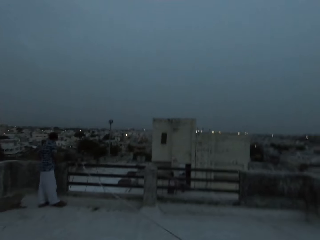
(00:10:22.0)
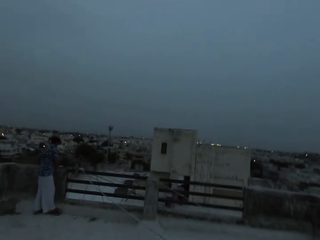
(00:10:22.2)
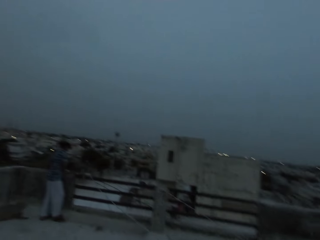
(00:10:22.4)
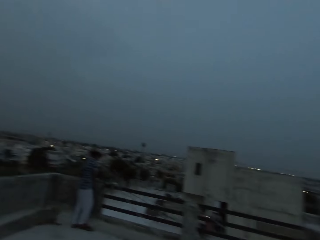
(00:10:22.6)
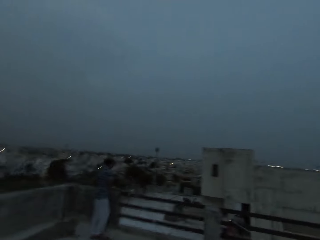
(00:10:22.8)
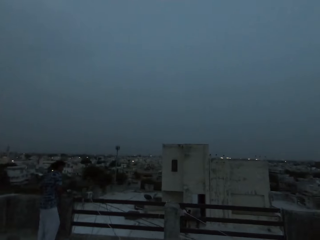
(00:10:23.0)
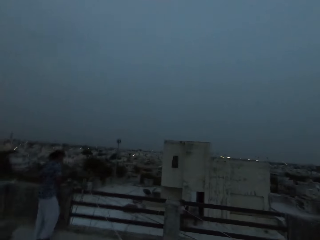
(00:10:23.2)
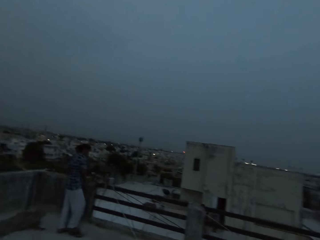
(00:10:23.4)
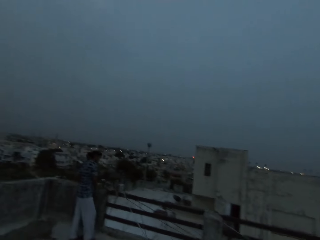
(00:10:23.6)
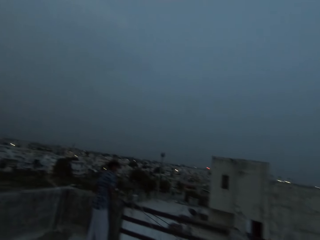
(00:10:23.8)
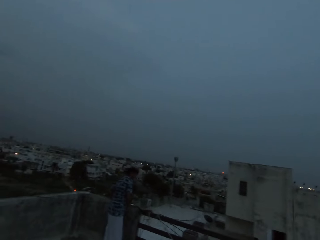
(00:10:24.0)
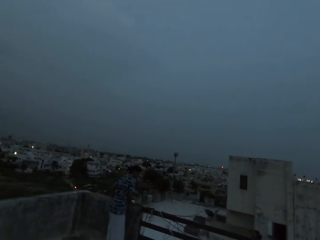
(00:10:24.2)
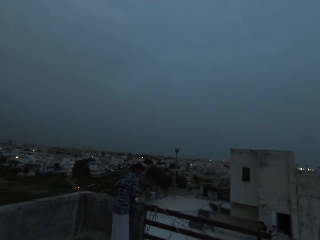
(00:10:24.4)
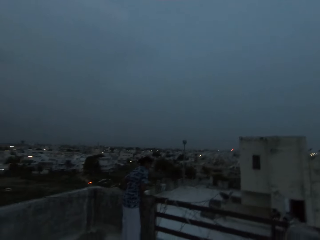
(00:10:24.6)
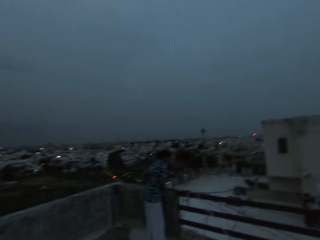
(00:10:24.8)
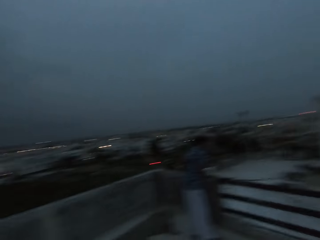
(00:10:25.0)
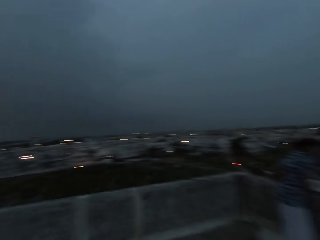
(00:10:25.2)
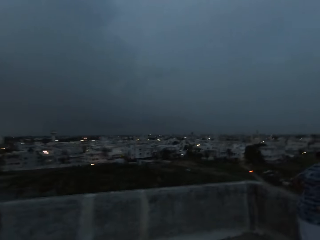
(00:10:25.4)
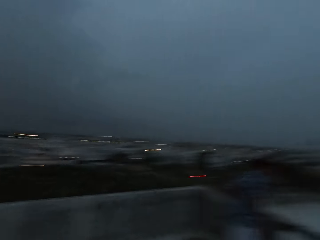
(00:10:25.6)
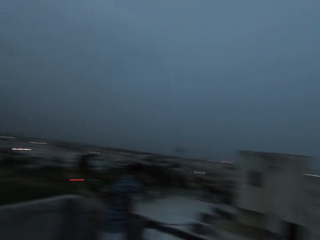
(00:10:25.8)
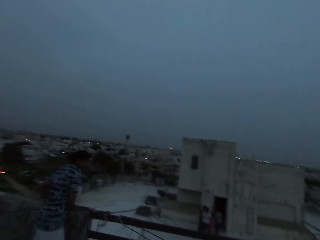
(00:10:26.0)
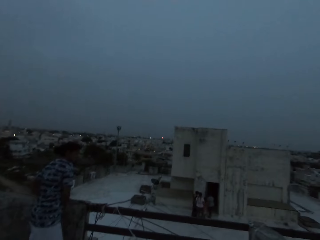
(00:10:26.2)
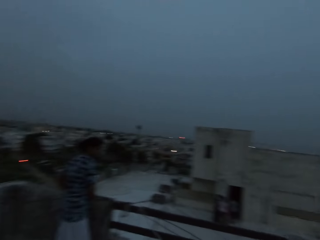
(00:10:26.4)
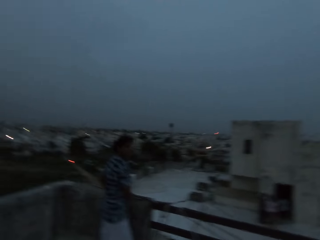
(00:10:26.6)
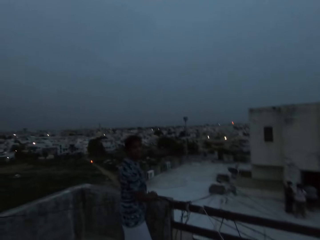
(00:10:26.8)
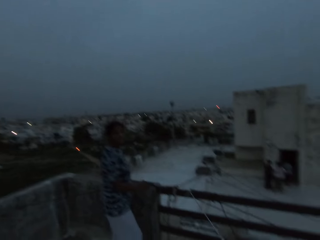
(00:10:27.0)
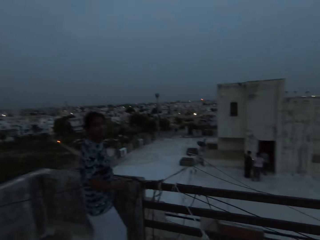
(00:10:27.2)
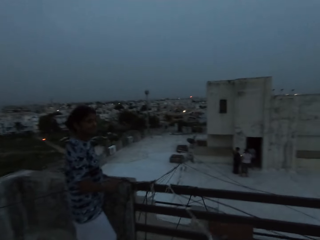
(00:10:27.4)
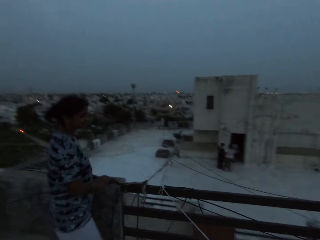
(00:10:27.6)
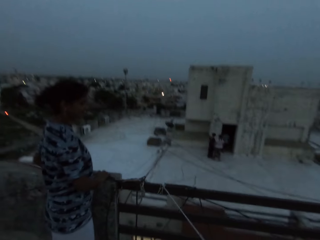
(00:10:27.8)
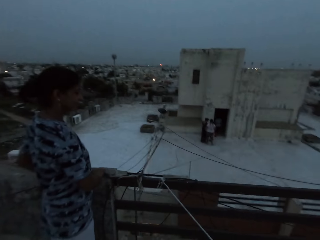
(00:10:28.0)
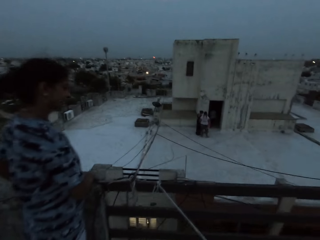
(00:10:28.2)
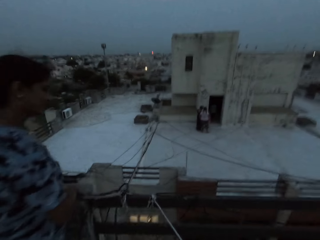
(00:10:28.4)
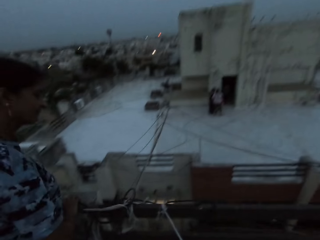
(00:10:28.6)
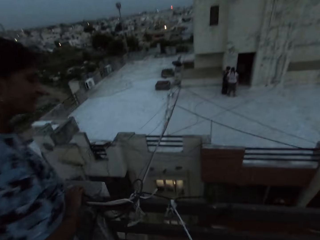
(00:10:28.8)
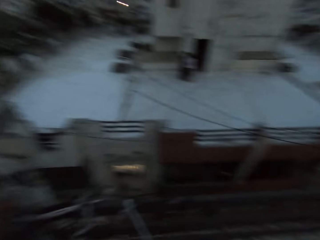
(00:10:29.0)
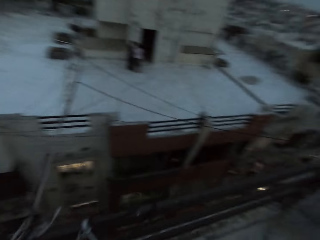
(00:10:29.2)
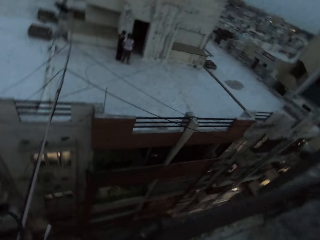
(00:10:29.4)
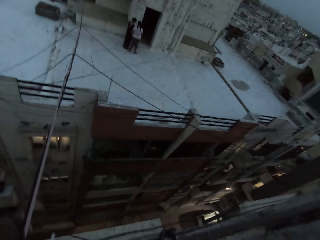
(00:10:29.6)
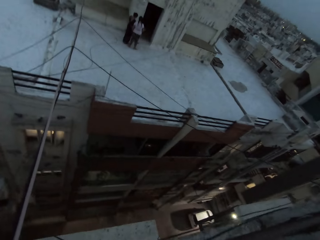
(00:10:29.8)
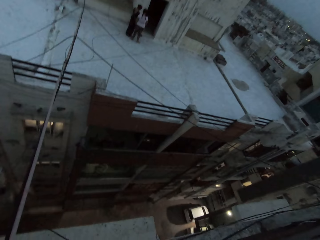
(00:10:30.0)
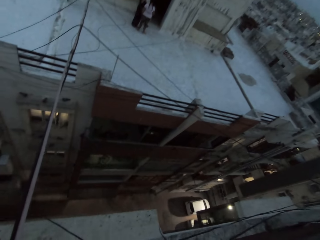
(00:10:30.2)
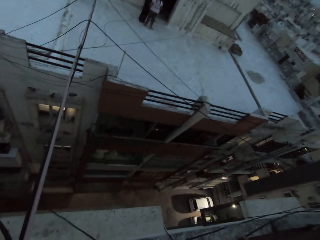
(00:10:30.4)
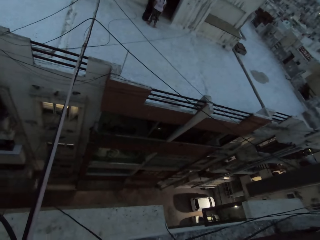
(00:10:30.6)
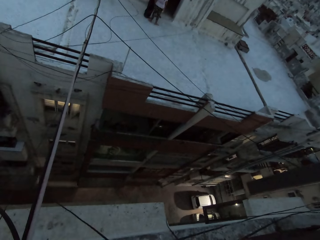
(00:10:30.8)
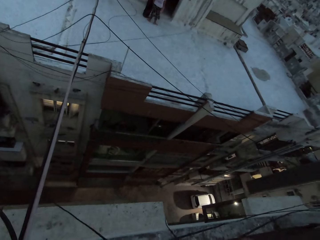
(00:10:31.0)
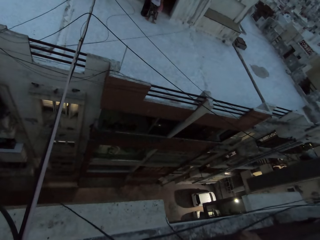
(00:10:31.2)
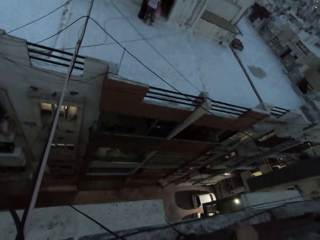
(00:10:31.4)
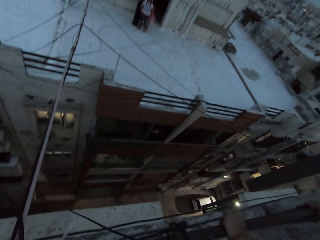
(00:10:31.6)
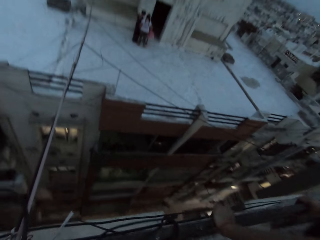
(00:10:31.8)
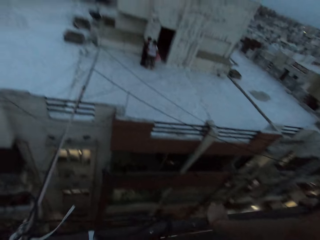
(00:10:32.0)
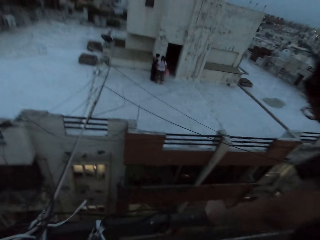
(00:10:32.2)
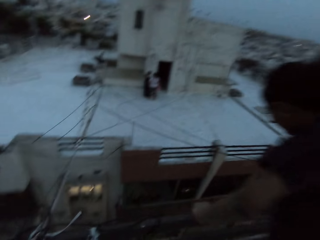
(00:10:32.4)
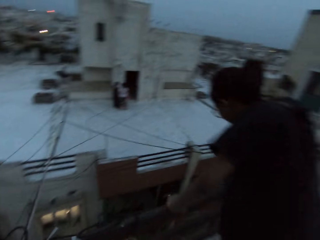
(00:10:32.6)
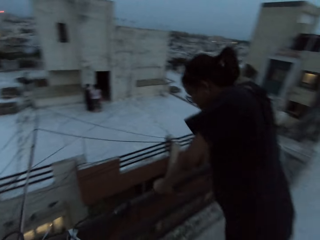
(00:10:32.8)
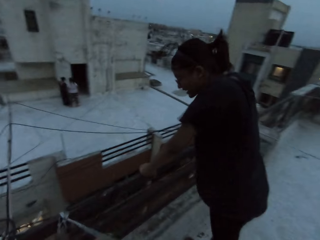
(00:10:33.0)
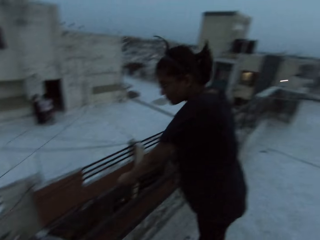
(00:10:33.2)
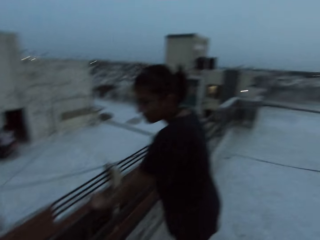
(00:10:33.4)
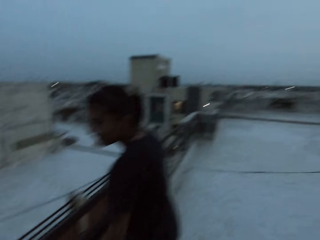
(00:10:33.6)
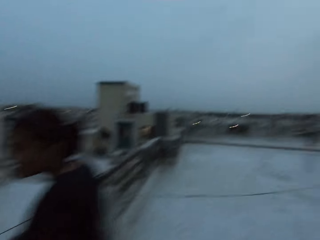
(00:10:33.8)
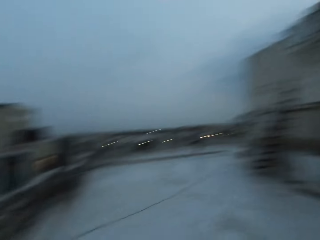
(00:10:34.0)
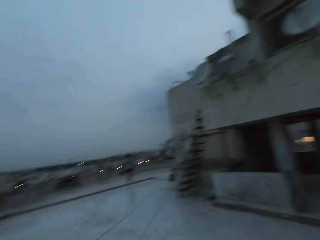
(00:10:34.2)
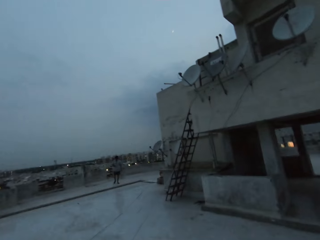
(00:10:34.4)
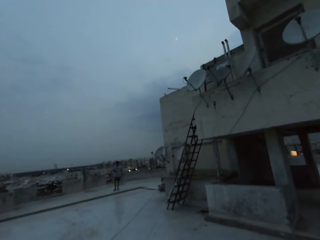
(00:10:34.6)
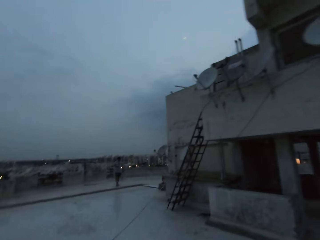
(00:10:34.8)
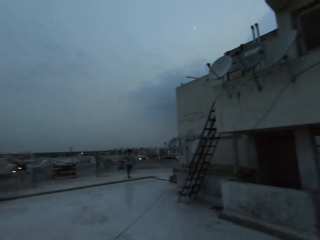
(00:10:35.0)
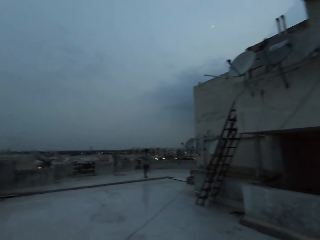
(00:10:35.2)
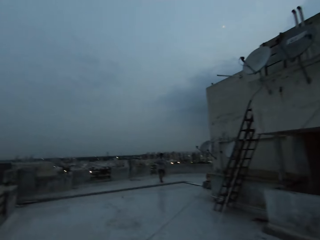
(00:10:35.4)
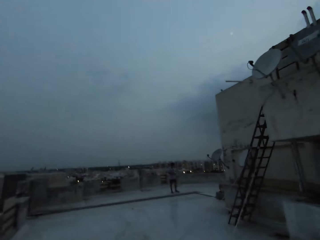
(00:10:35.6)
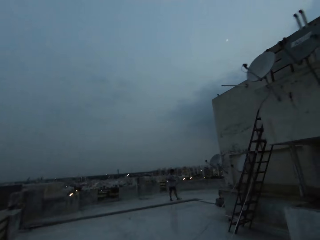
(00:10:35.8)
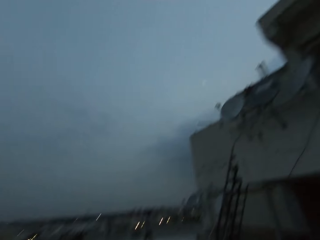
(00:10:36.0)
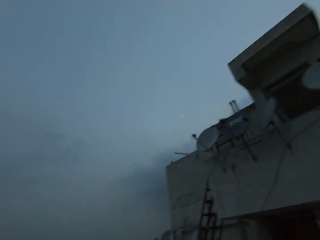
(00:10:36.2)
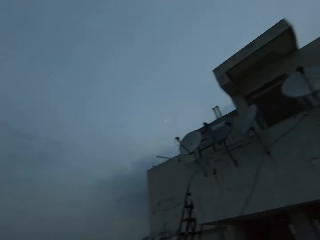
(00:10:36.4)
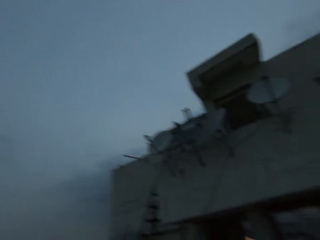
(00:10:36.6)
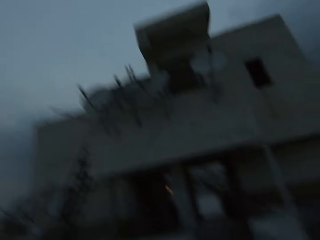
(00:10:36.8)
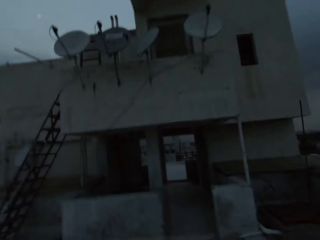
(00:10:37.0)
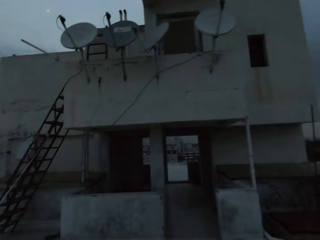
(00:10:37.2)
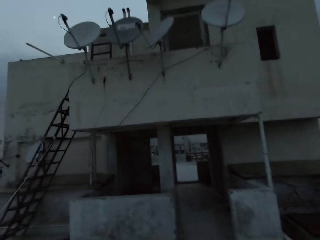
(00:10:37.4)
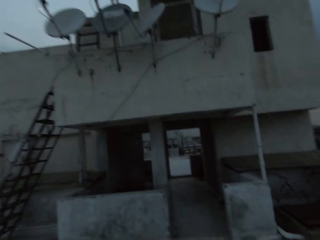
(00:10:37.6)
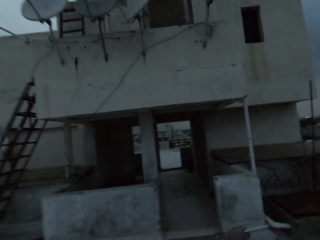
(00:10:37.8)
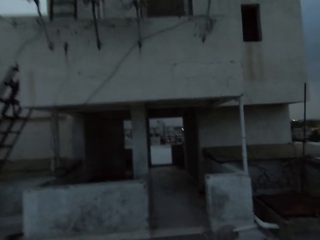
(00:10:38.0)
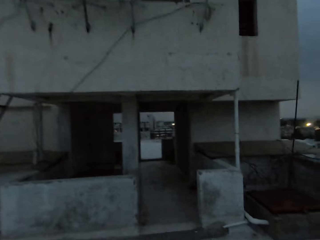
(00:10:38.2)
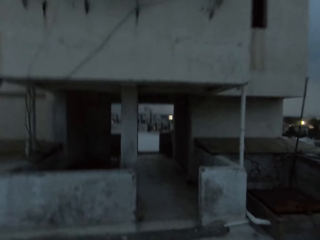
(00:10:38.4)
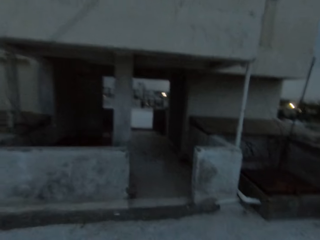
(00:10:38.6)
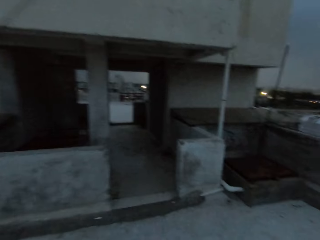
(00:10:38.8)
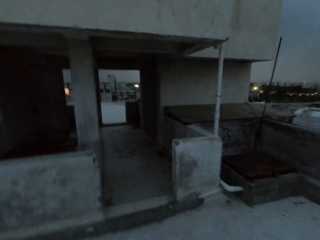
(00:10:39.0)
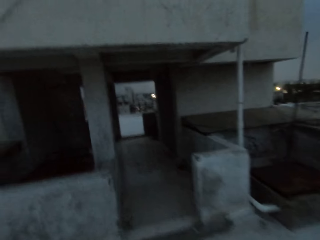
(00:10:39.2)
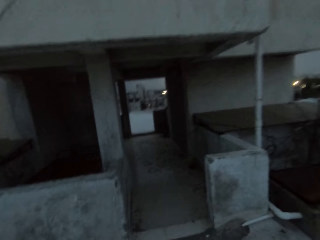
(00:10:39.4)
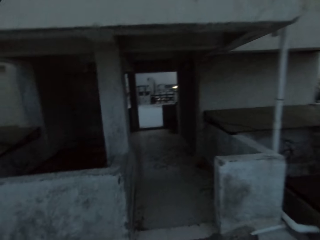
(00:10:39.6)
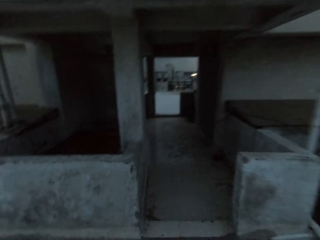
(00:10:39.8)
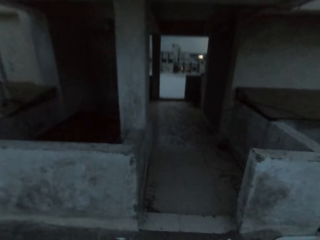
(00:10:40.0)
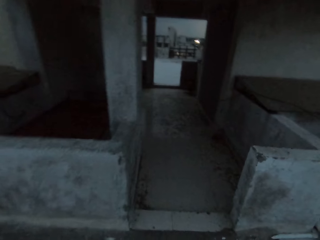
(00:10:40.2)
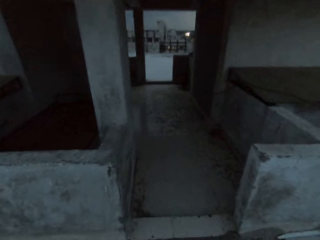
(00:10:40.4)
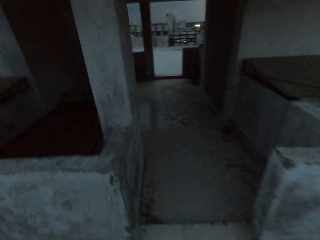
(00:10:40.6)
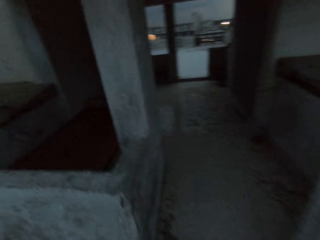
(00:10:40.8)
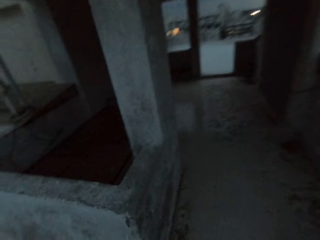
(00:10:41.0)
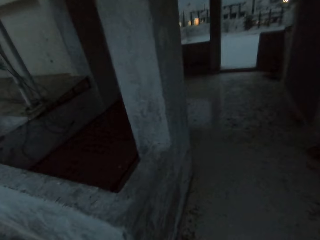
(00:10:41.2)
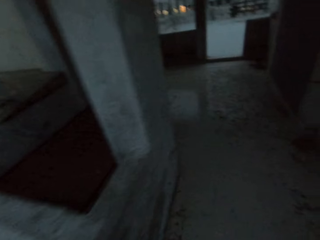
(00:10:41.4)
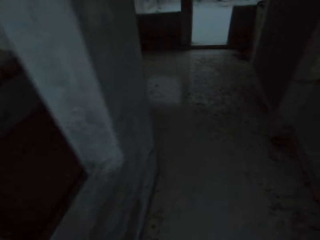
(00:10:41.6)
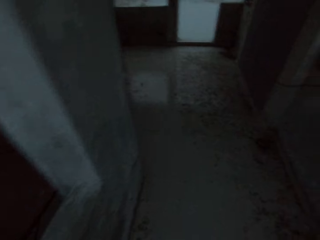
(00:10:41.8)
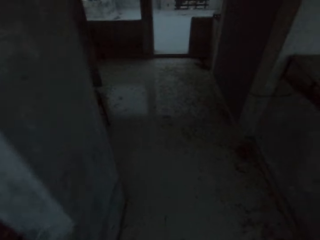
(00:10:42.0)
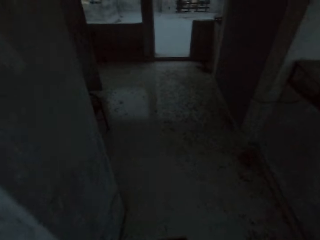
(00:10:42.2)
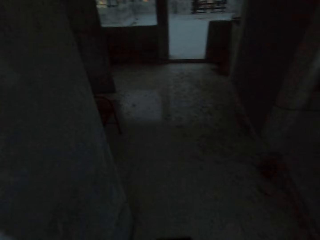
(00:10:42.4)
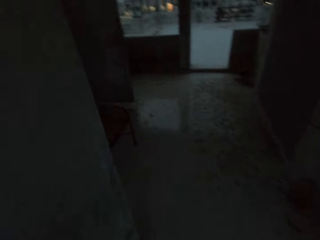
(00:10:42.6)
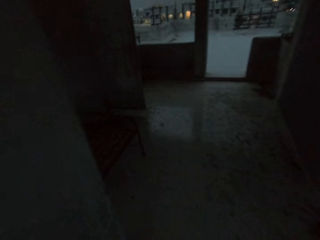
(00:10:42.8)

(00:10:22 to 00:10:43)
The camera wearer walks around. They interact with a woman. They look around. They walk around.
